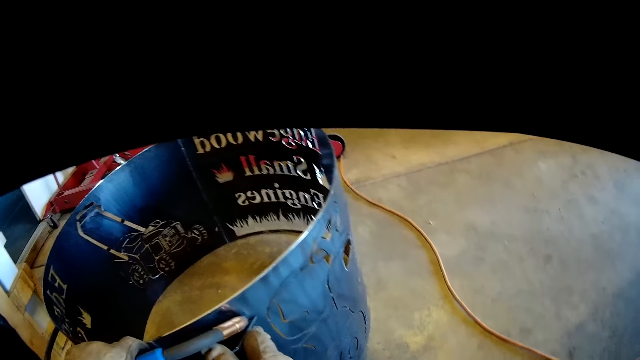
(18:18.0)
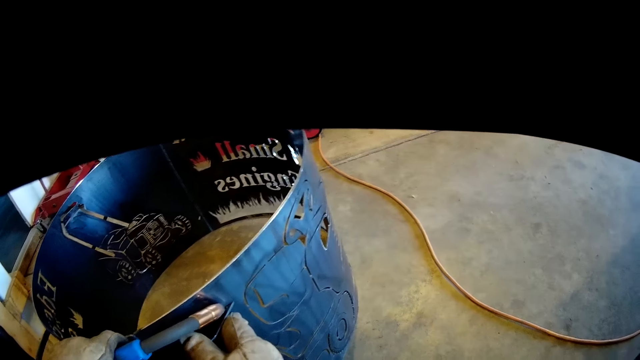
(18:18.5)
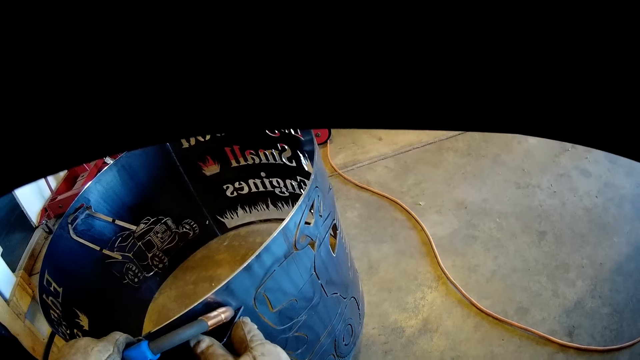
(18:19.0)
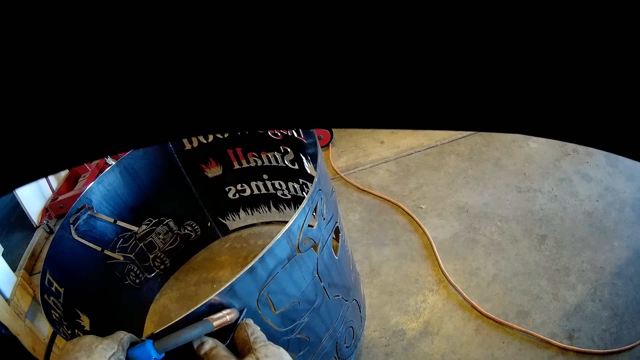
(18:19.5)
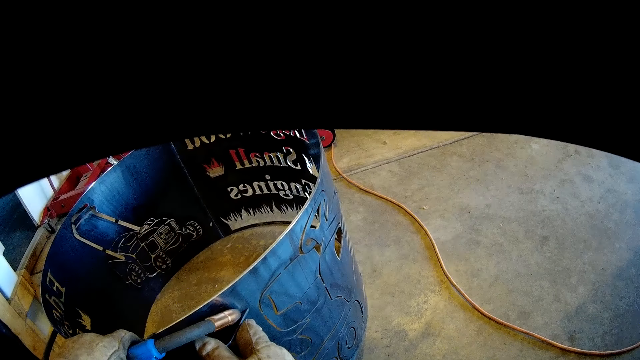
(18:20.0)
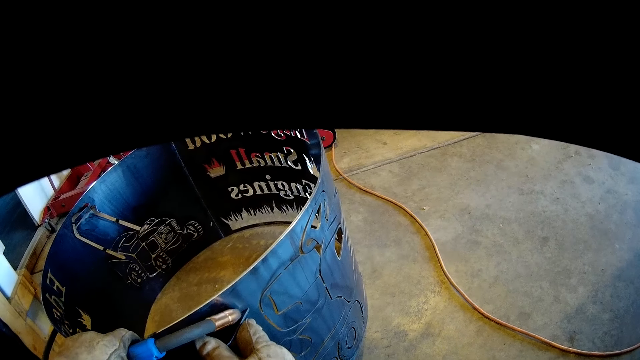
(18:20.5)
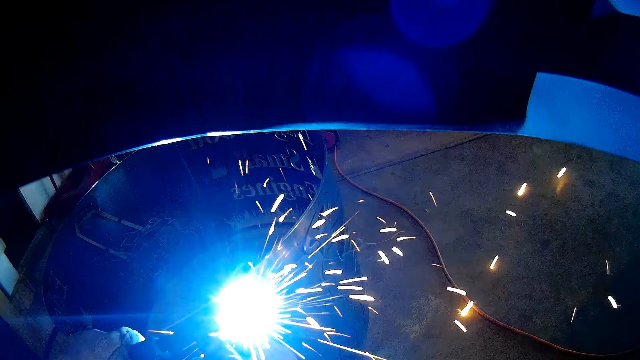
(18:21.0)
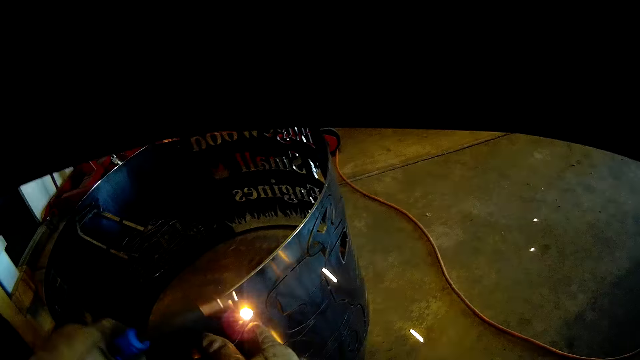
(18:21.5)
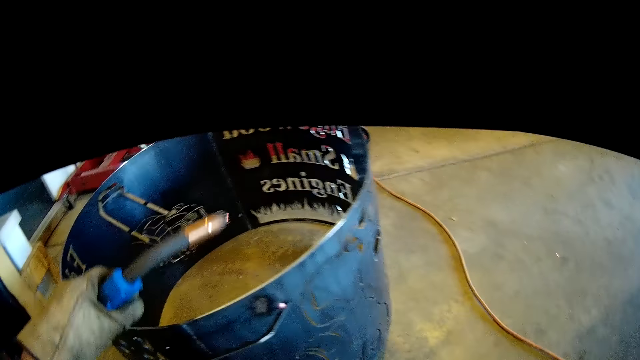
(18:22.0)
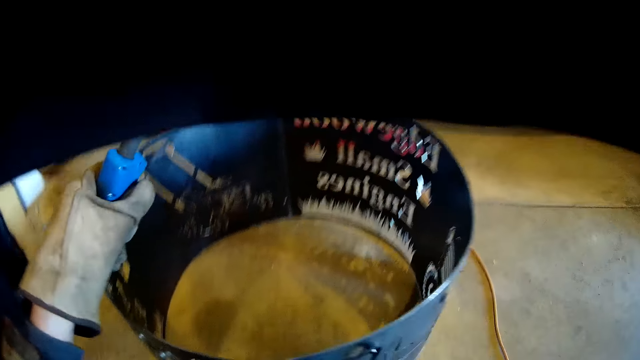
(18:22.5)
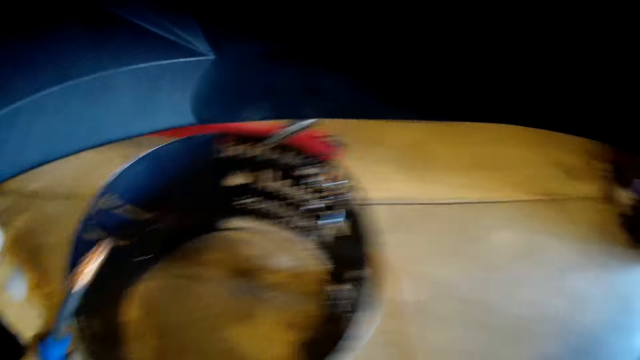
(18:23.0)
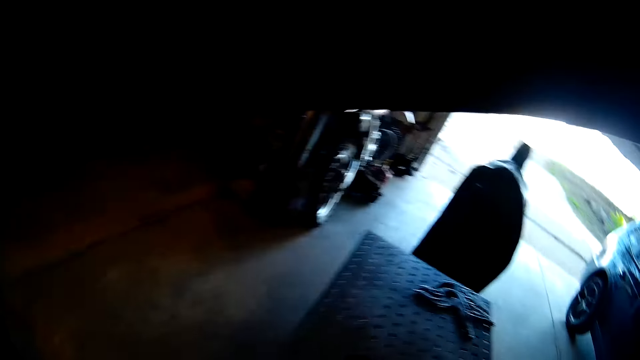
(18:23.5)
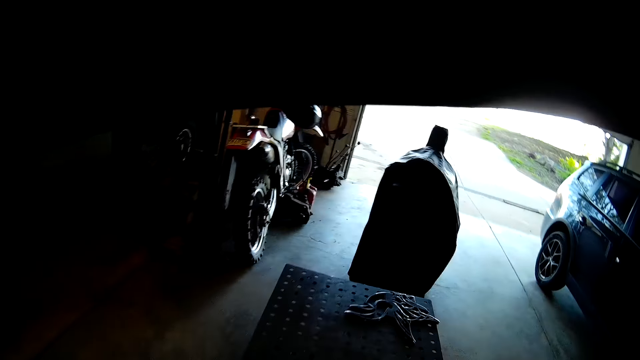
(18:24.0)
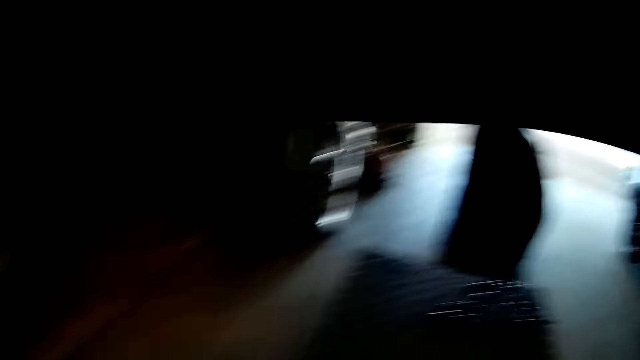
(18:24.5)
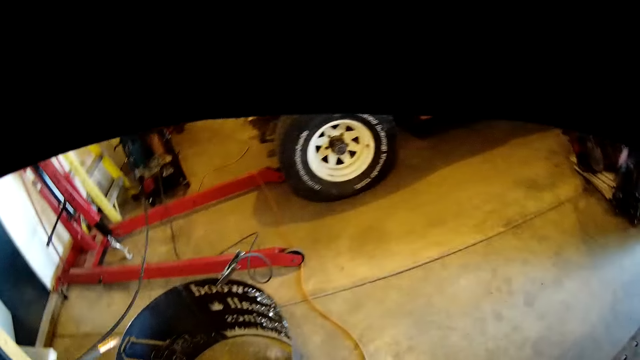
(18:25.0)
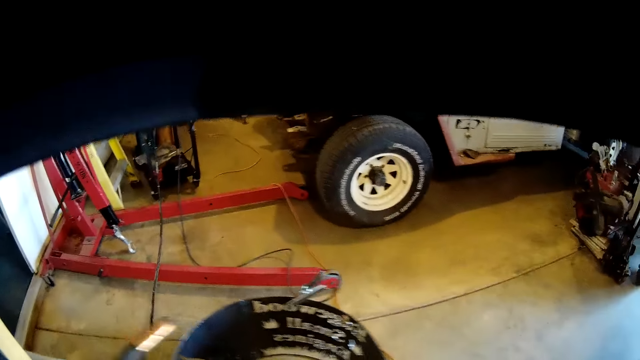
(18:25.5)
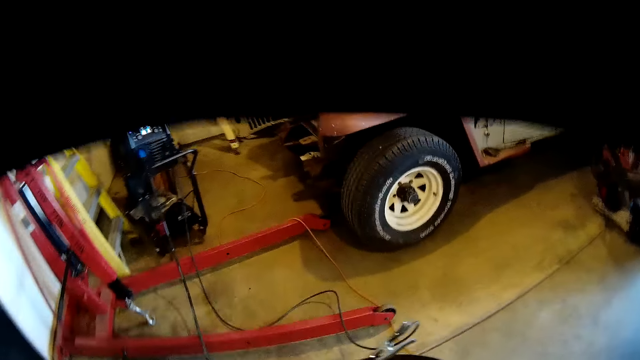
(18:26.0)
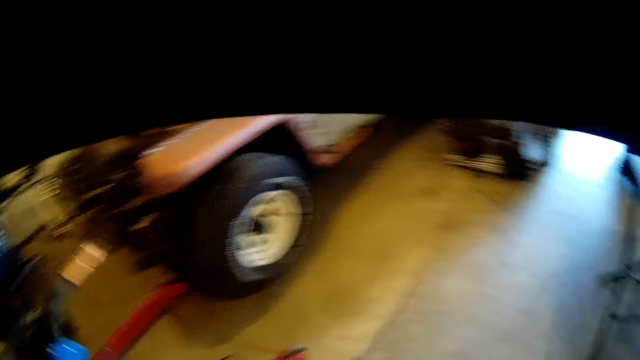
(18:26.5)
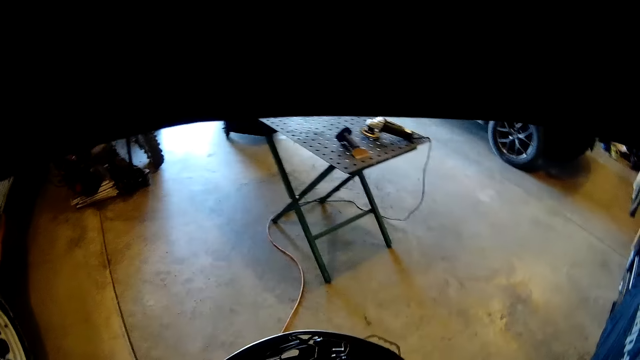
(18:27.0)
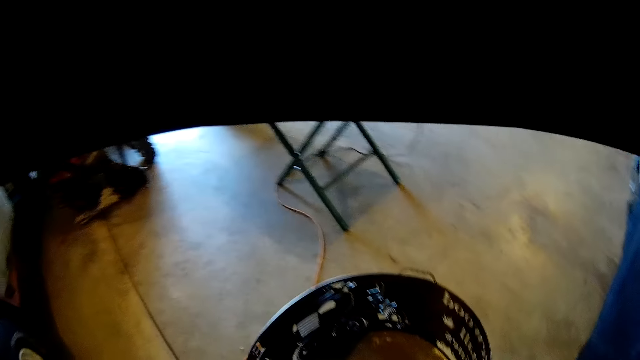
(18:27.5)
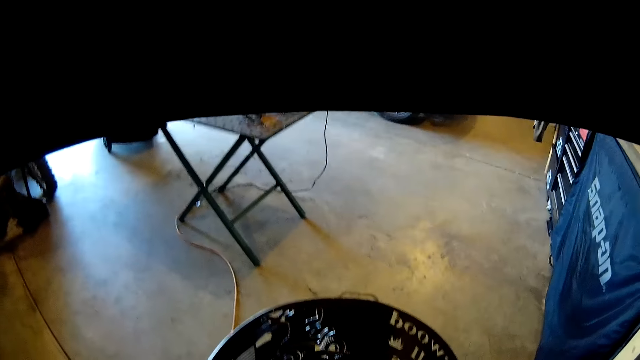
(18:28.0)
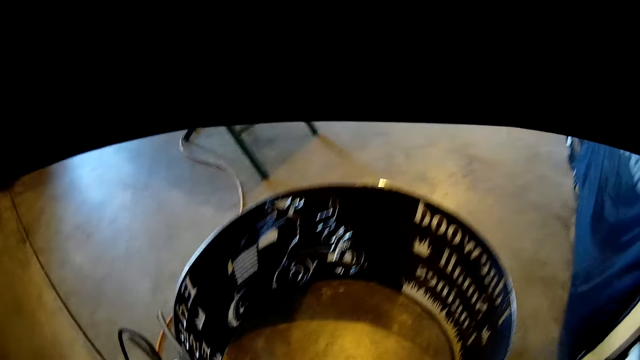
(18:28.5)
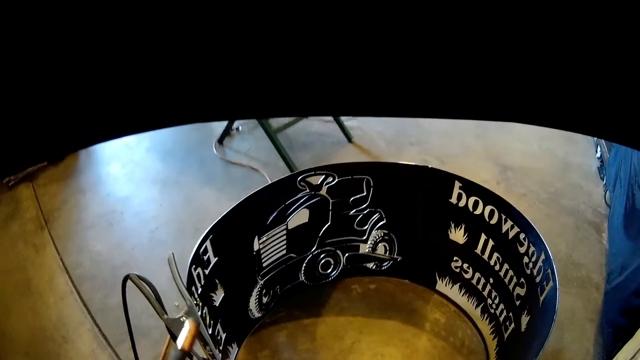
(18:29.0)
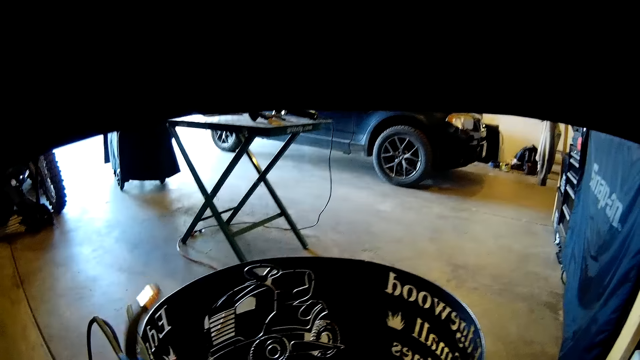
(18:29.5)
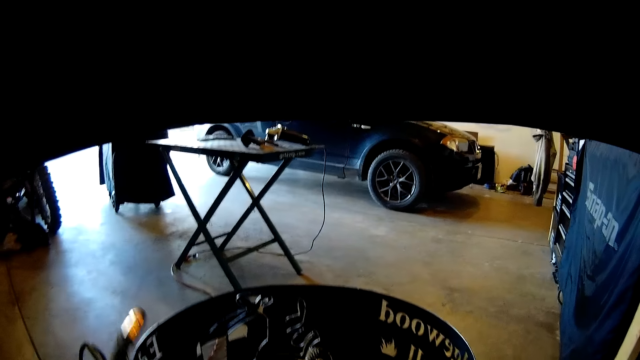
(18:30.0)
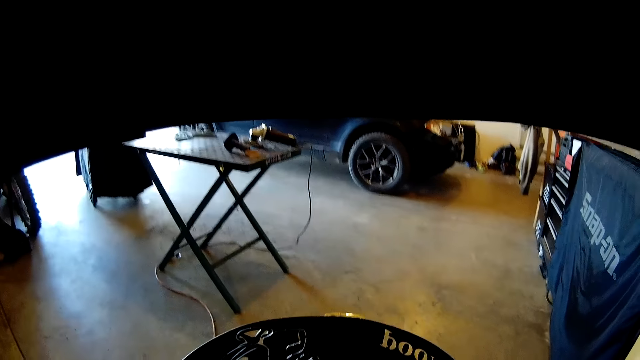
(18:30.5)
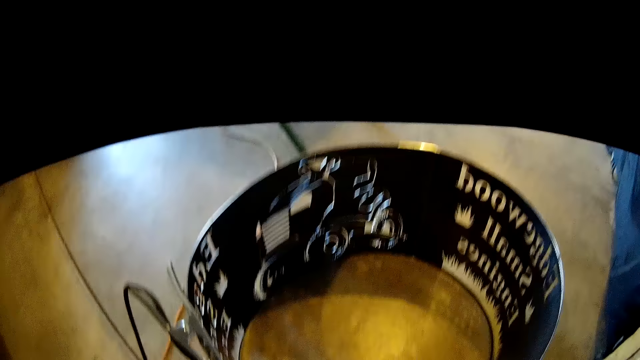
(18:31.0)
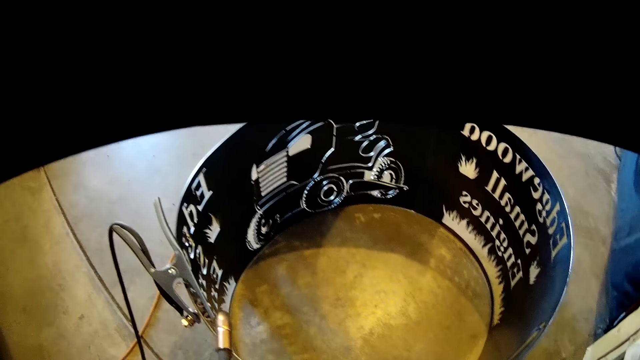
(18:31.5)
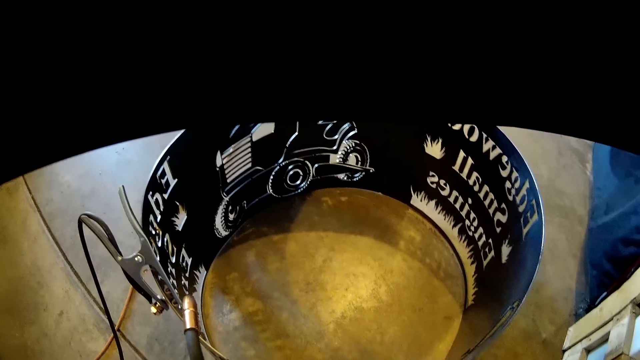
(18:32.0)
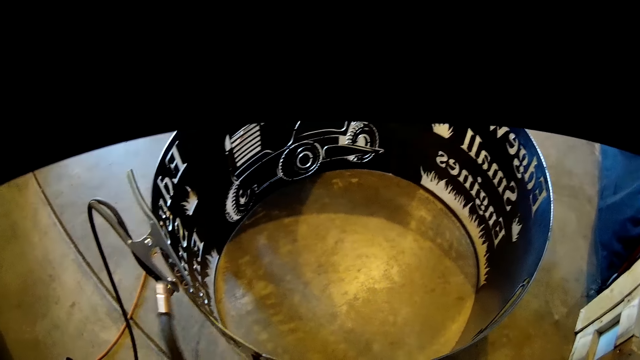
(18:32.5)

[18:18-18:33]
The camera wearer welds the handle to the large metal piece with a welding torch with his left hand. He walks around the metal piece in the garage. He lifts the welding torch.

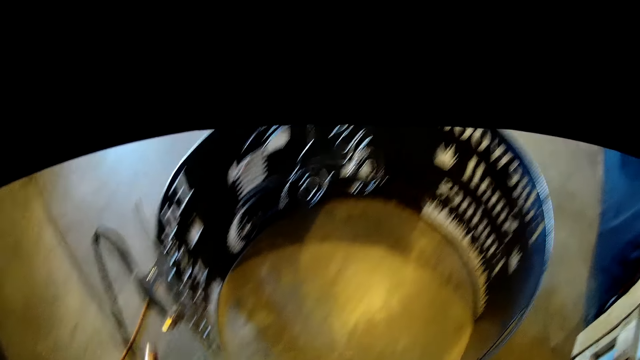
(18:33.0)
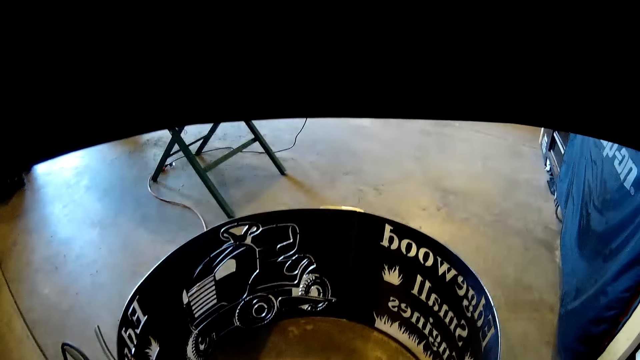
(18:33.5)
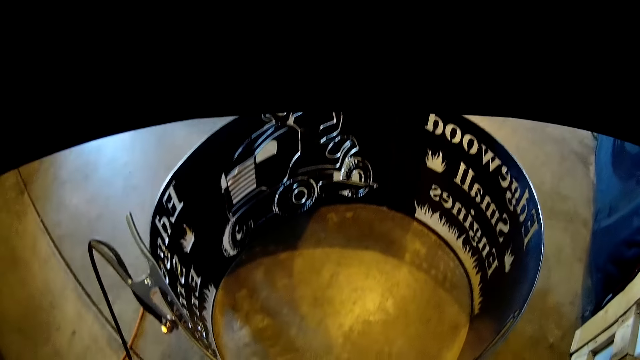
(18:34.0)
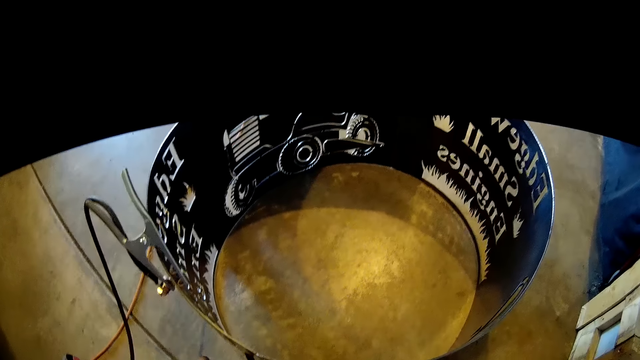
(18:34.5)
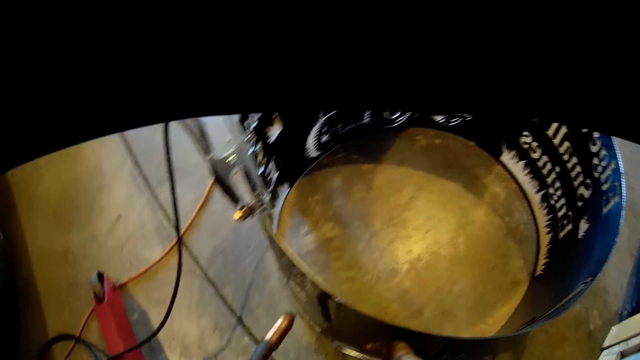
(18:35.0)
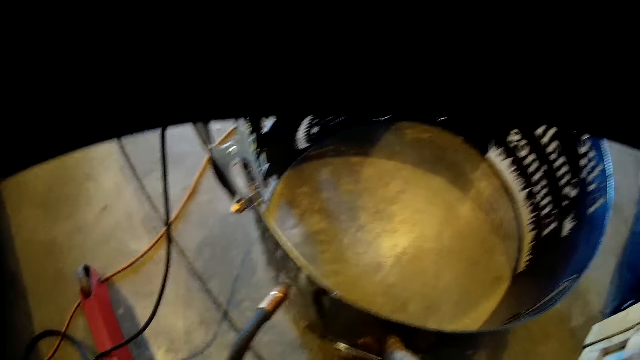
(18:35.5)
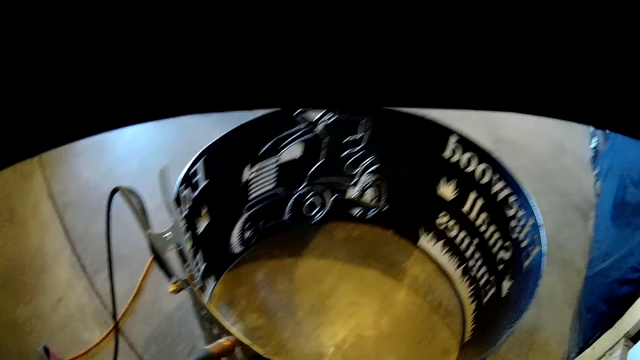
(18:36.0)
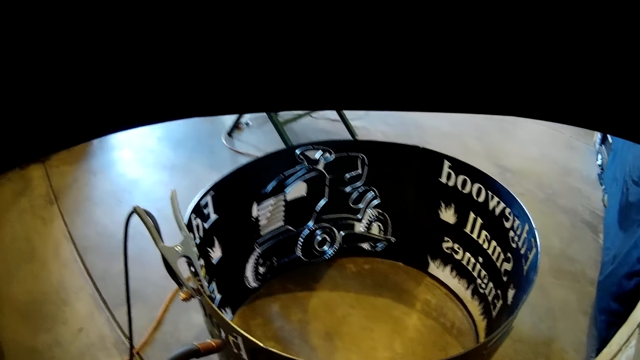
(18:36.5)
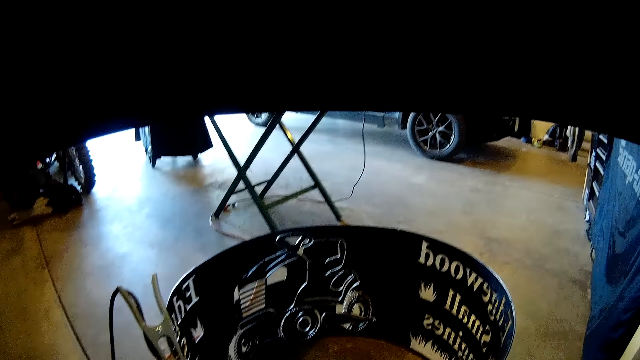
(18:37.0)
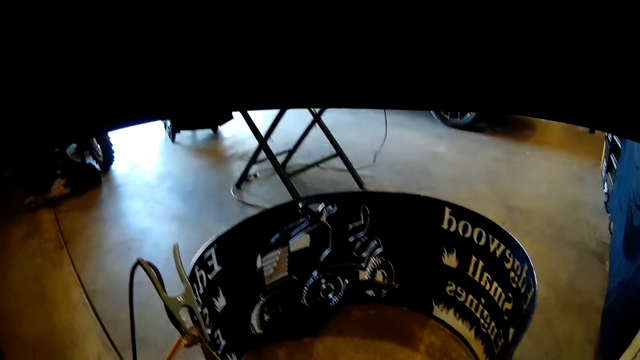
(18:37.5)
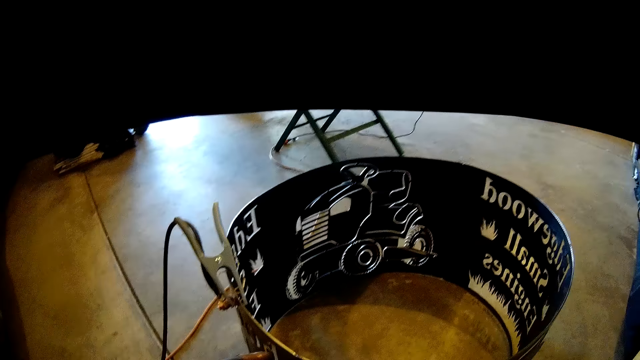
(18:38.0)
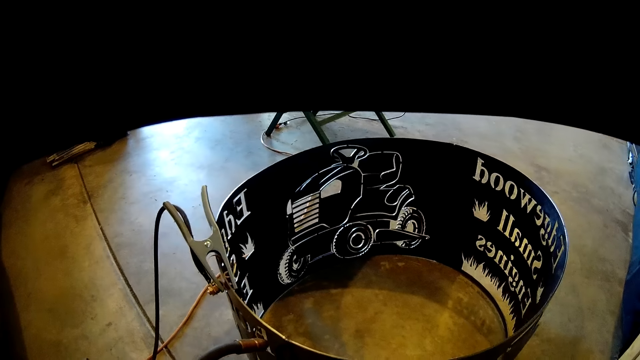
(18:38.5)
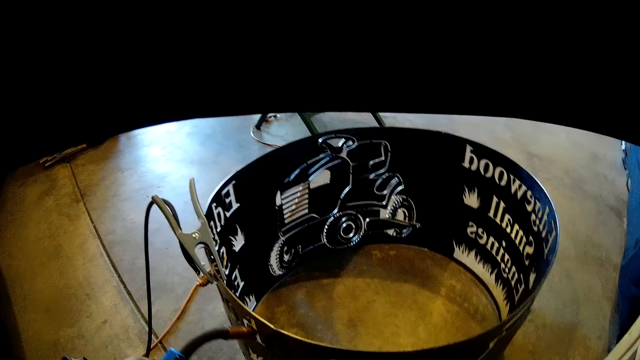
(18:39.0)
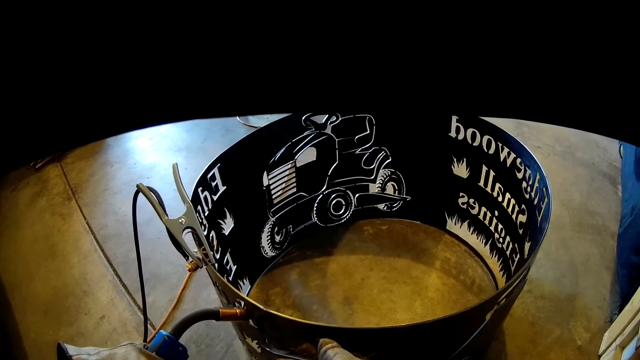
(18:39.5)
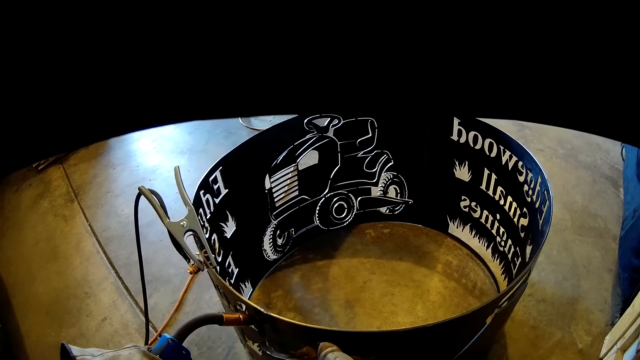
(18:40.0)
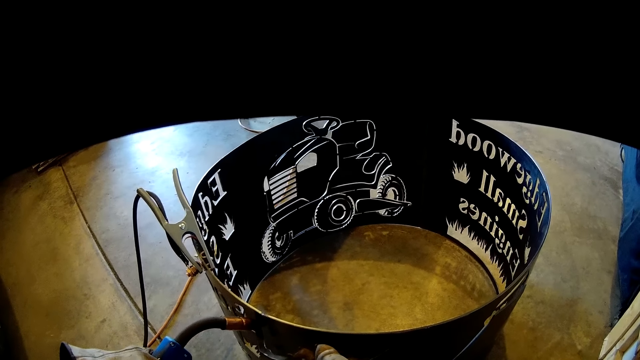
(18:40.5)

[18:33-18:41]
The camera wearer holds the welding torch.
